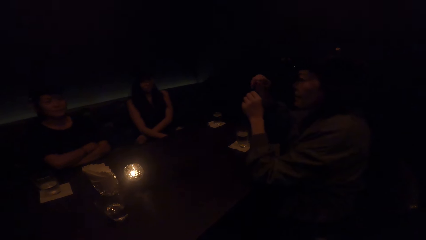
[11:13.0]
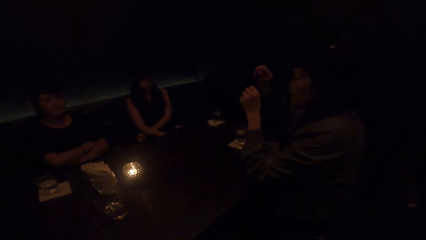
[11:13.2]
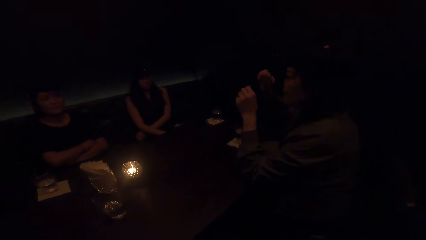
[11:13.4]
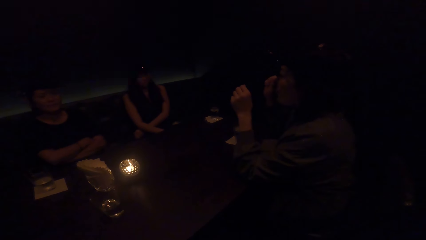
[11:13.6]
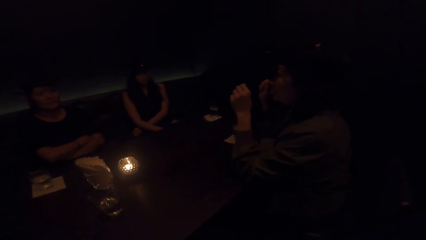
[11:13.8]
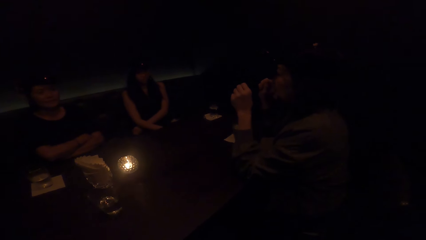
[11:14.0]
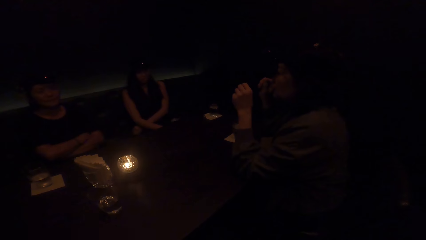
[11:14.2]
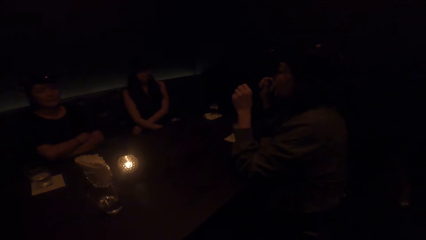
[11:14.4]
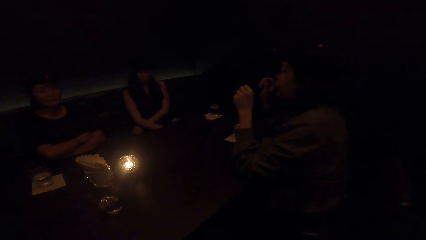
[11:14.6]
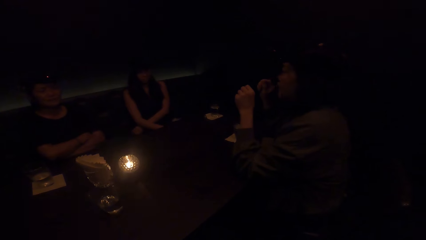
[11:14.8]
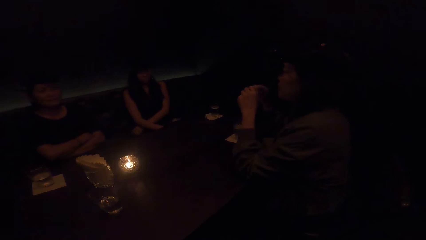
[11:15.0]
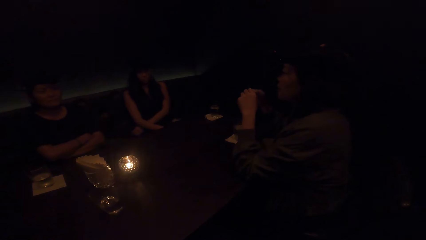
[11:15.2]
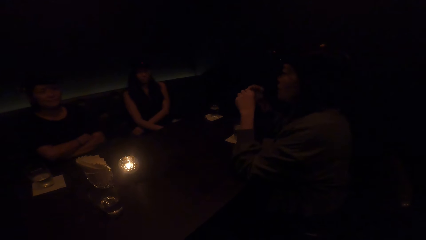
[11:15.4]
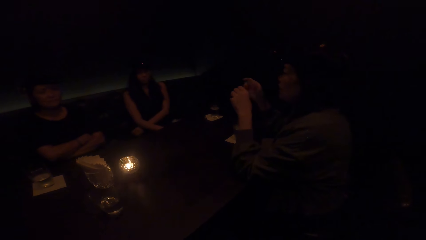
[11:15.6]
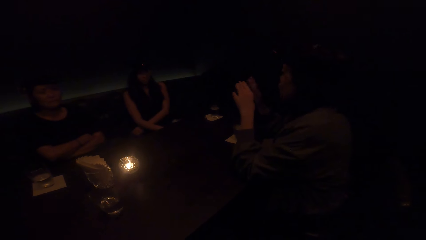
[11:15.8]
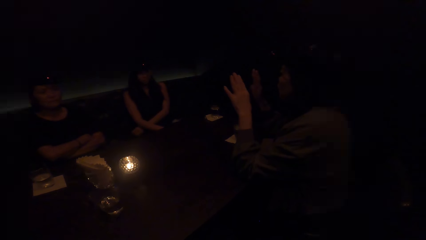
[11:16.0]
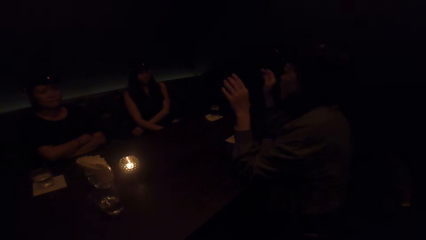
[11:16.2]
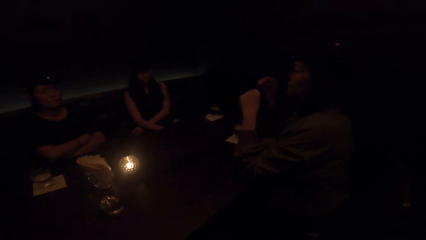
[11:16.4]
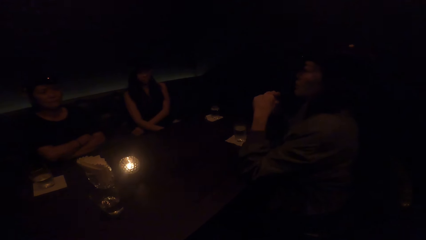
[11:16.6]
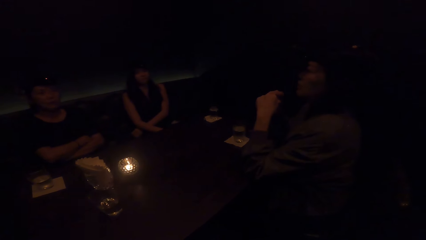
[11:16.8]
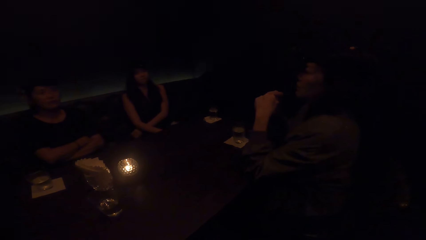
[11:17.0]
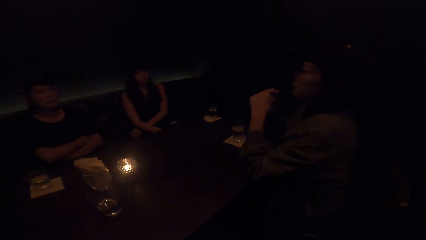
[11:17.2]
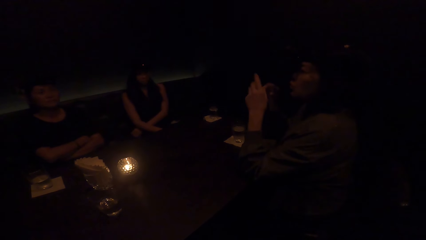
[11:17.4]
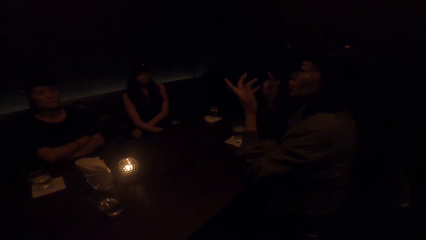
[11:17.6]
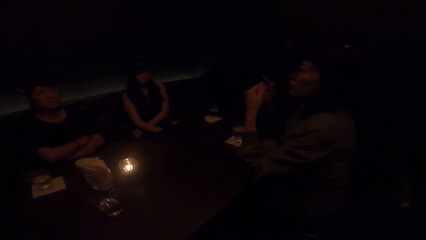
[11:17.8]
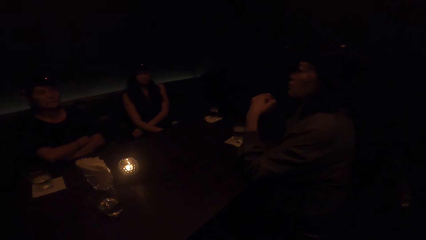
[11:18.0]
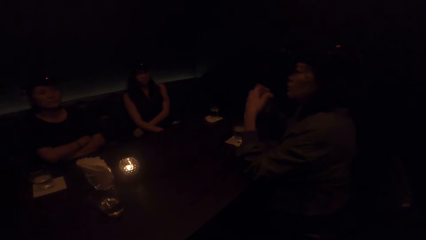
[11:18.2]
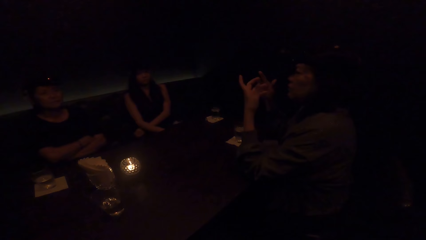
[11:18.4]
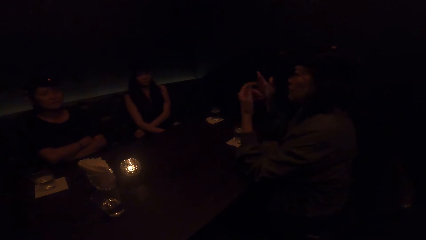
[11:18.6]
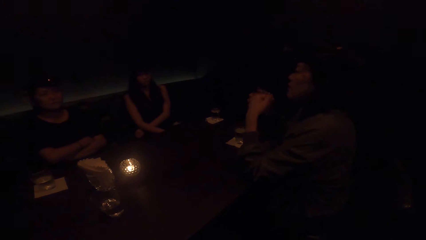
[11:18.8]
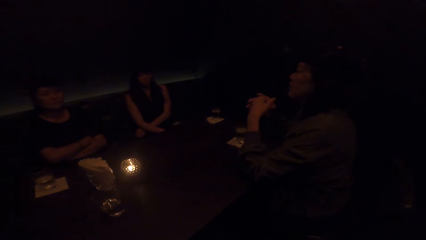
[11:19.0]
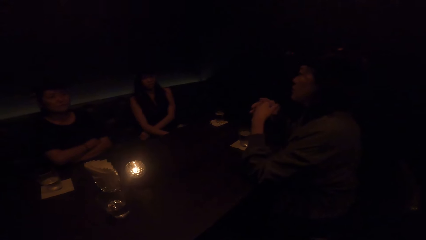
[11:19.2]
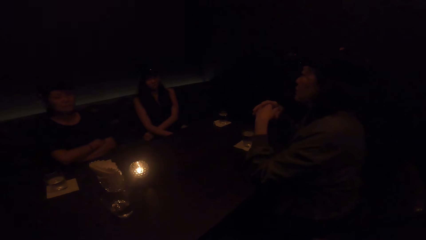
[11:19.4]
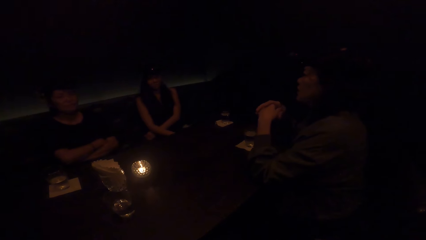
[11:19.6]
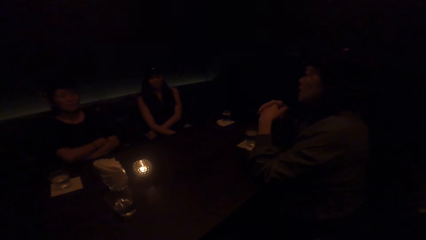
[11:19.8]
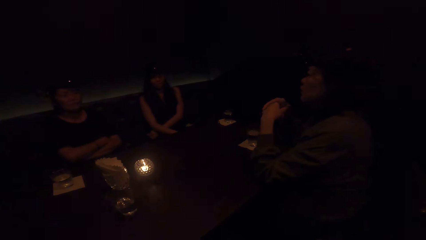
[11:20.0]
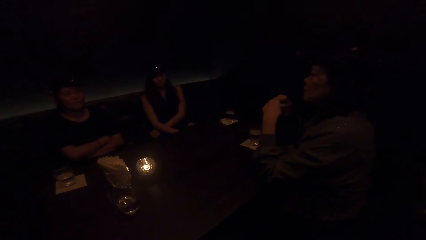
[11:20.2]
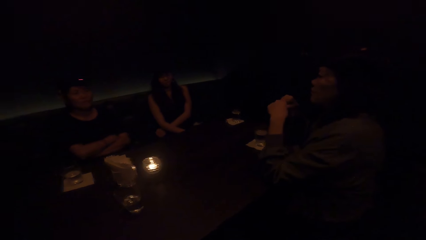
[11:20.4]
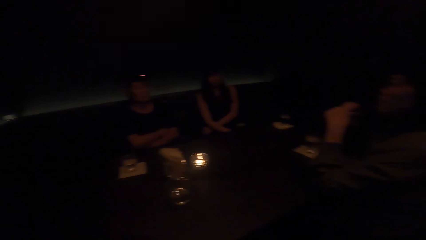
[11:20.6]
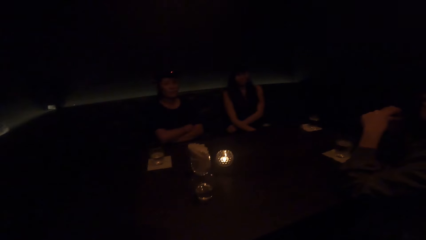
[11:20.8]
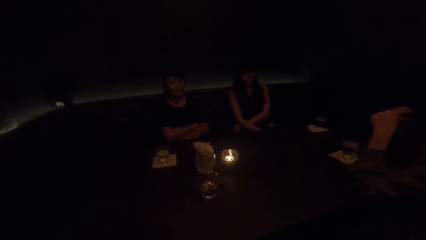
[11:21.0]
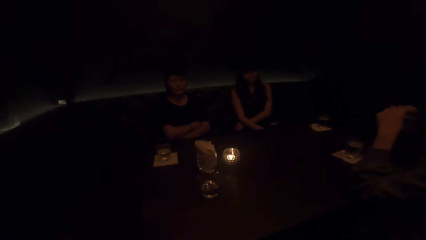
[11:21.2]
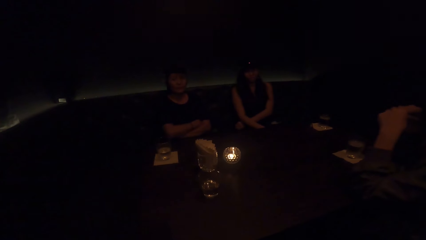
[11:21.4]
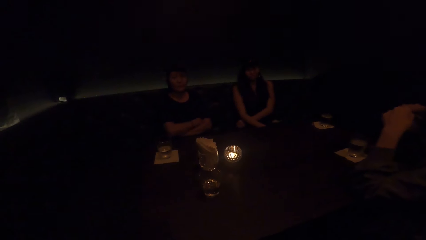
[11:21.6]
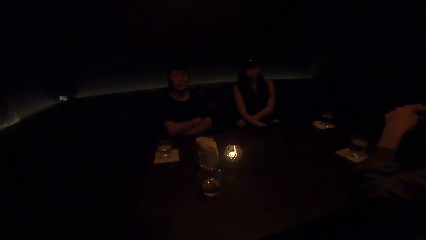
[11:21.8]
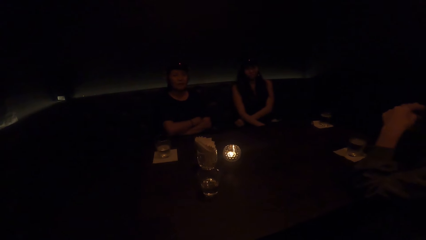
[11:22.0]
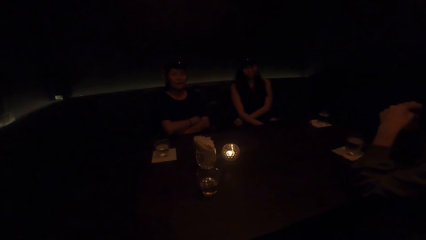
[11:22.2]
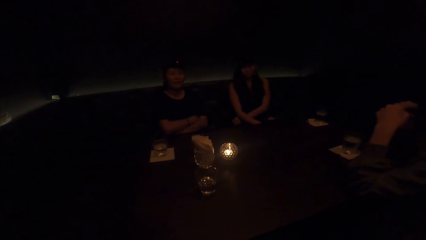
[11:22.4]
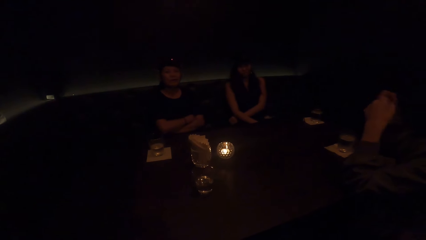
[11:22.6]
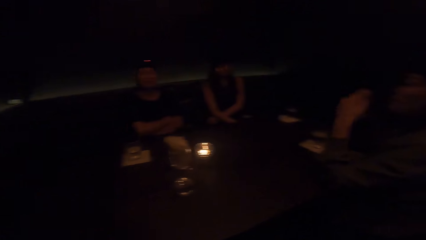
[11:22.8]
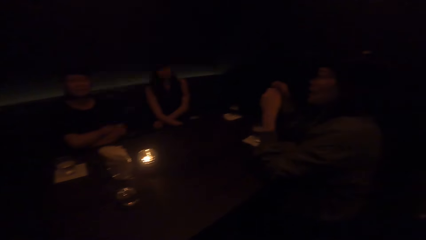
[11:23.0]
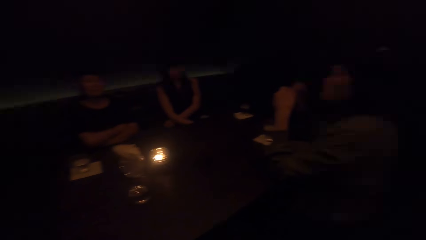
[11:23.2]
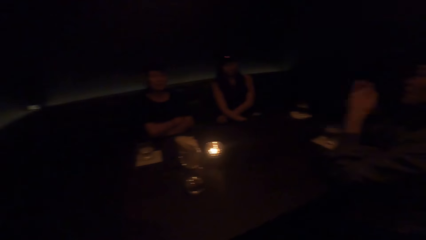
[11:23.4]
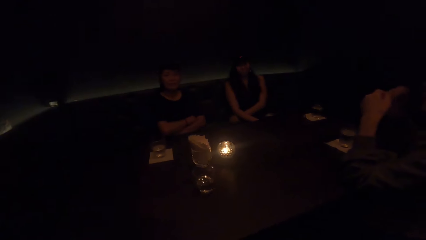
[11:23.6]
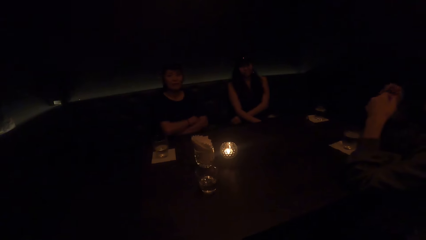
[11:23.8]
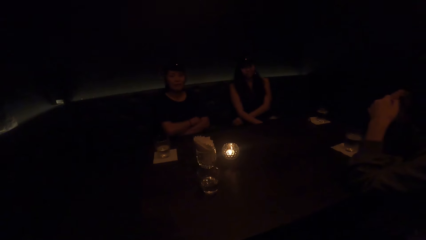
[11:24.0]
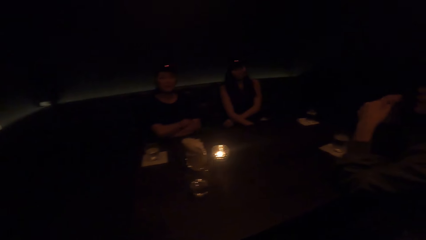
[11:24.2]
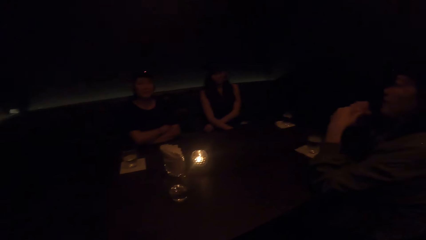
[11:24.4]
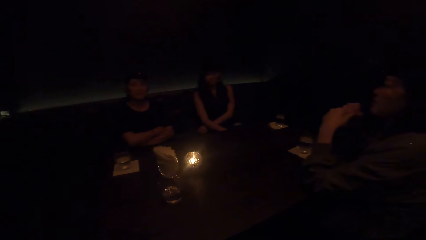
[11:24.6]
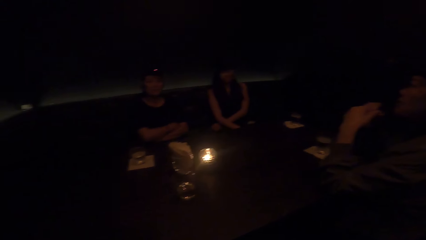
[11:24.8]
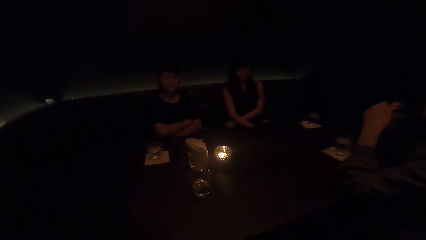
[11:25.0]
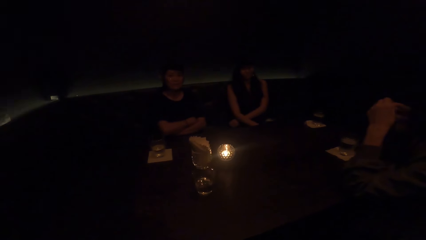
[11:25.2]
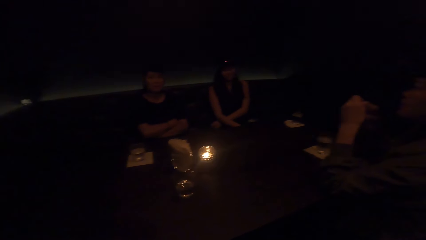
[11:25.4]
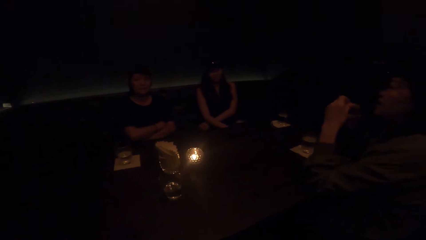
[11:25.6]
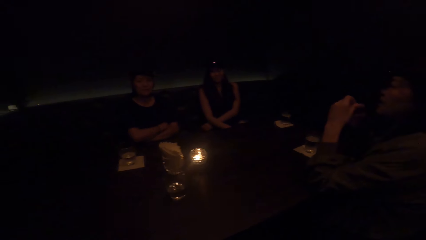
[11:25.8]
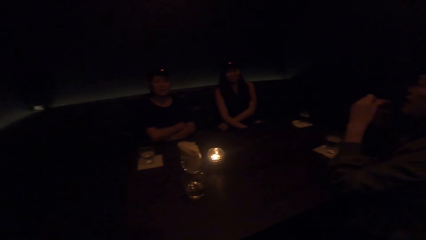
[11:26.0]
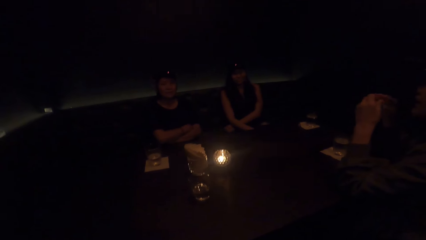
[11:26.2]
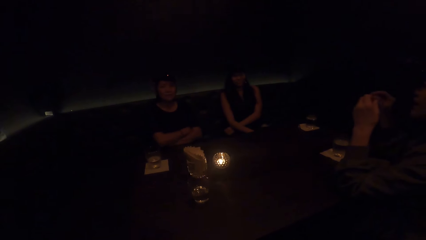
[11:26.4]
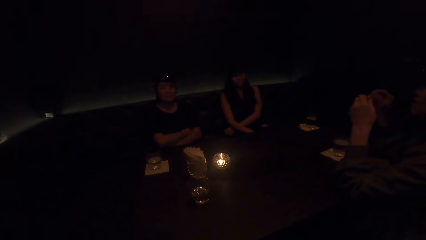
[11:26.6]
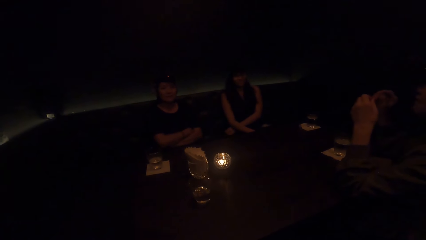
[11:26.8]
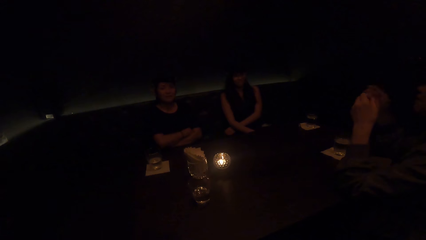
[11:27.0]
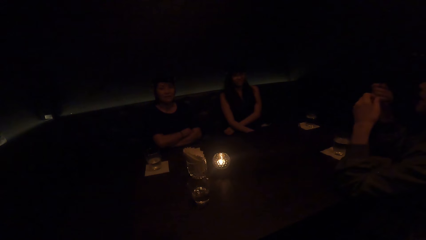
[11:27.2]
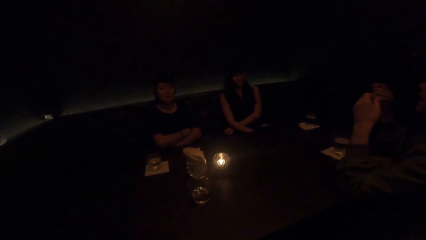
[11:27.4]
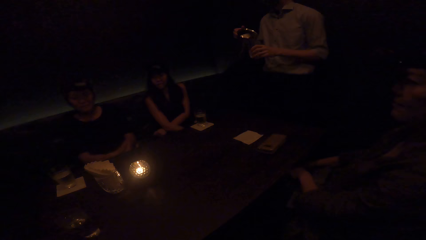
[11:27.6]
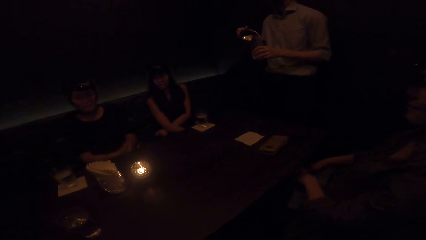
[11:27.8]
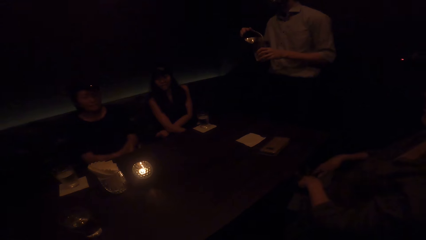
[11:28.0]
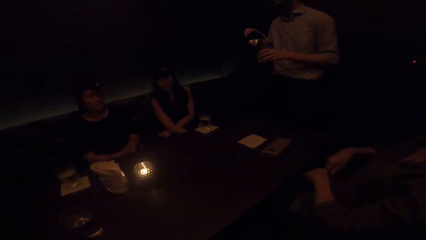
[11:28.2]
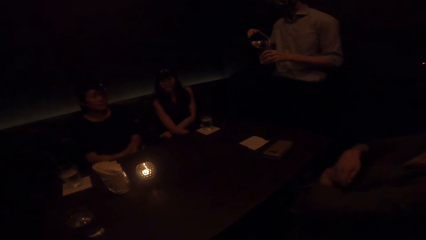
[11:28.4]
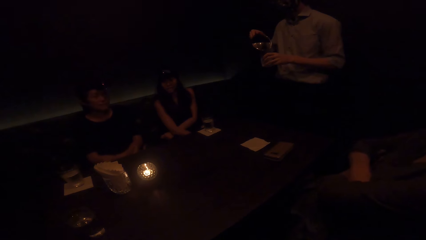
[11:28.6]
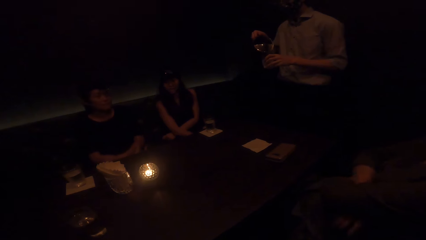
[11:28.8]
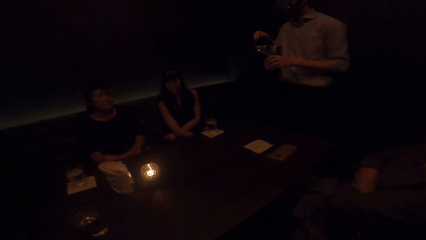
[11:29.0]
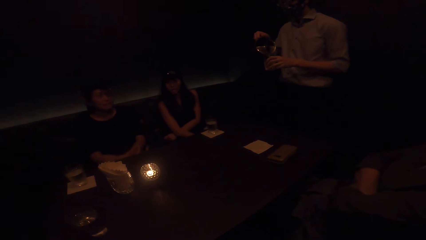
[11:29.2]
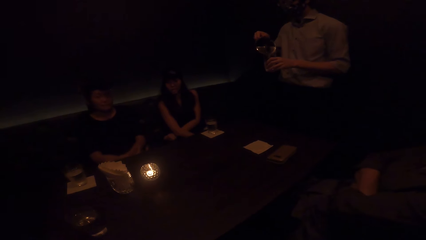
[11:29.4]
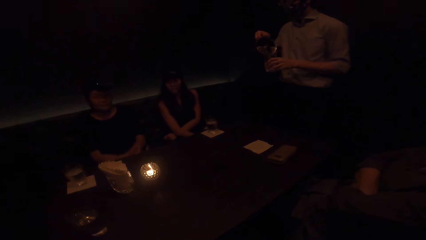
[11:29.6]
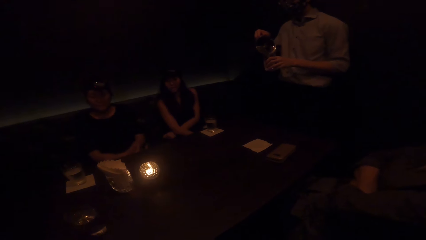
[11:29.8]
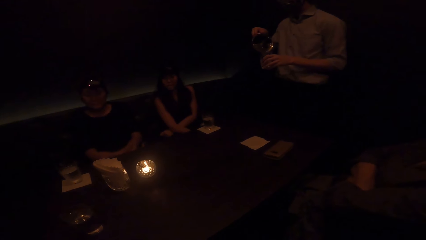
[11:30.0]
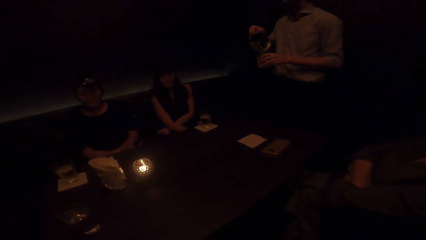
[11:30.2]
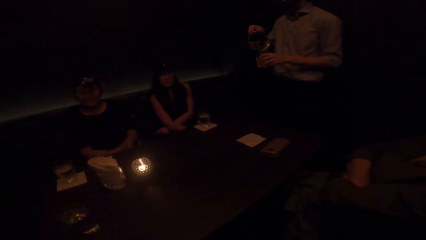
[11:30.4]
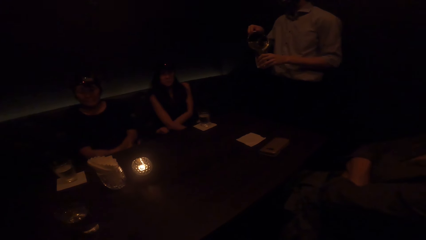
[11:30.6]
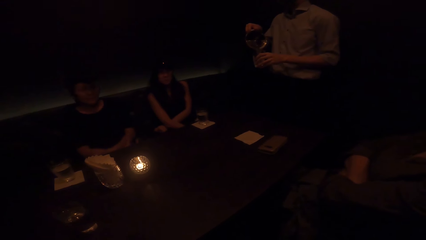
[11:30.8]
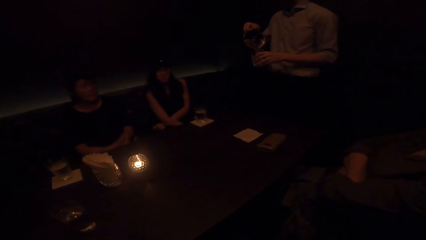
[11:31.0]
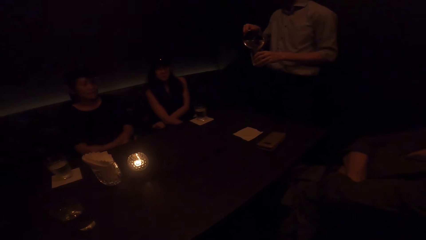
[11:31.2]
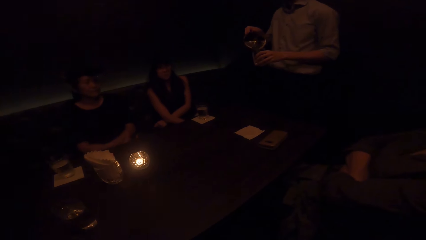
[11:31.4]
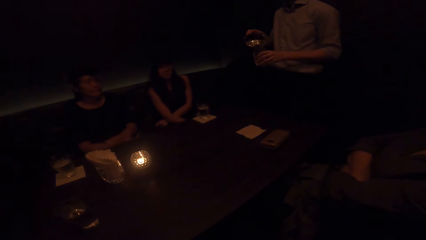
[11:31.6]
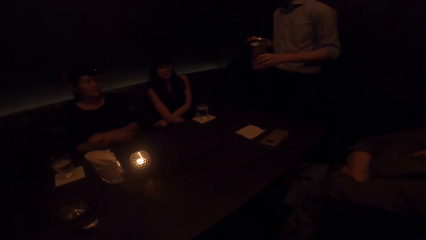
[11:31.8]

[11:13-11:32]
A person rests a hand on the table. The person rests a hand on the table again. The person sways hands. The camera wearer talks. A woman stops demonstrating with both hands. Another person sways a hand. A man pours water from a jar in his right hand to a cup in his left hand. The first person crosses hands.
